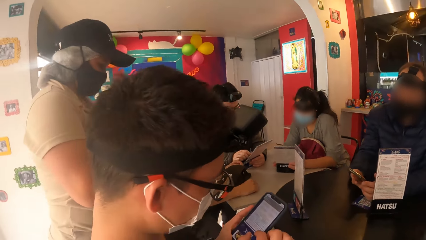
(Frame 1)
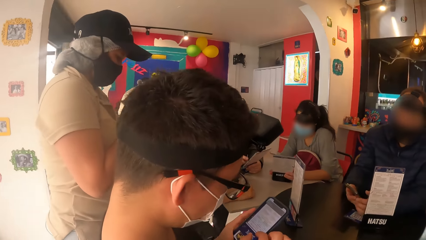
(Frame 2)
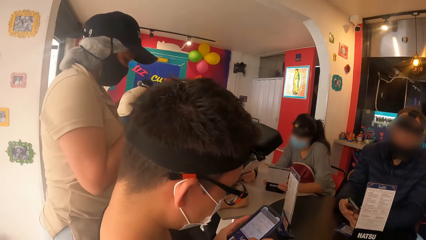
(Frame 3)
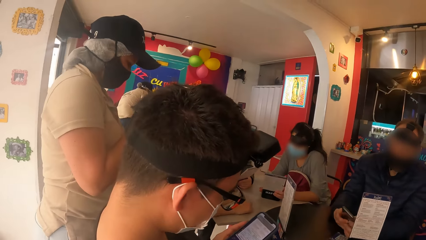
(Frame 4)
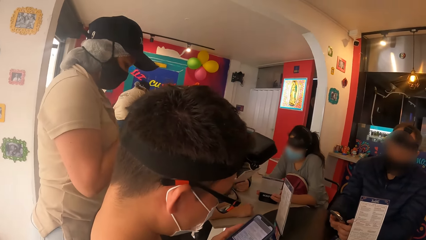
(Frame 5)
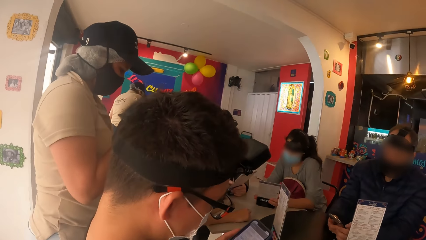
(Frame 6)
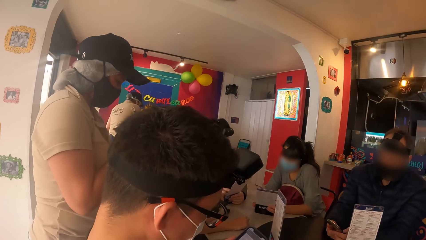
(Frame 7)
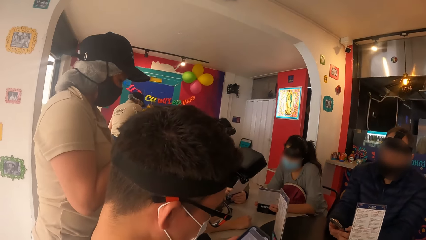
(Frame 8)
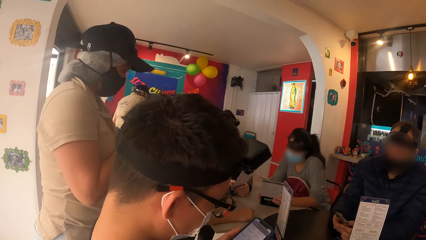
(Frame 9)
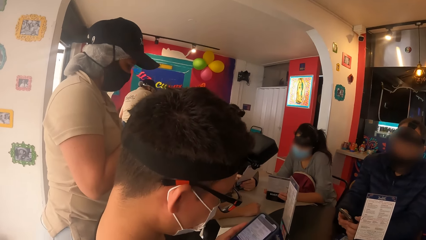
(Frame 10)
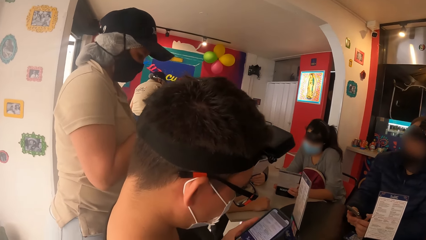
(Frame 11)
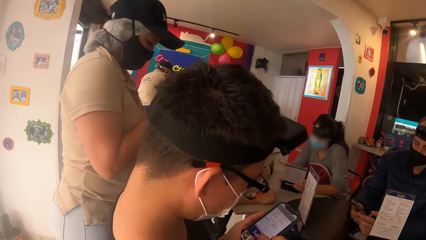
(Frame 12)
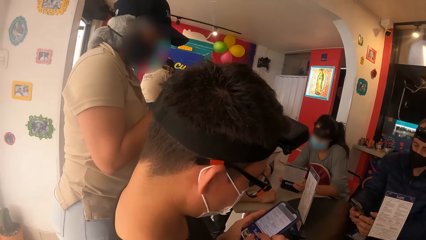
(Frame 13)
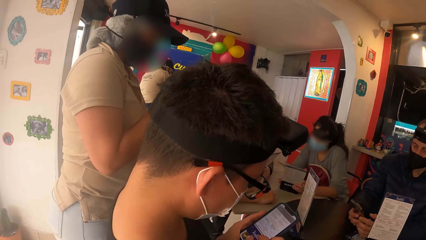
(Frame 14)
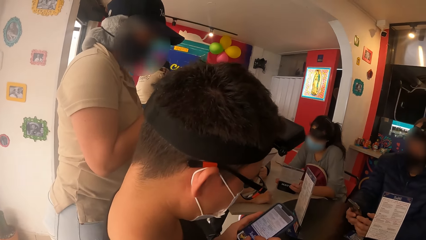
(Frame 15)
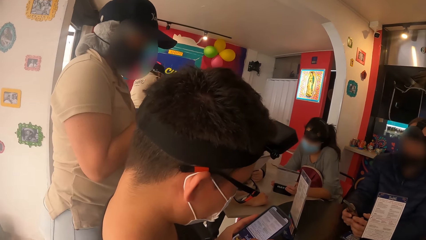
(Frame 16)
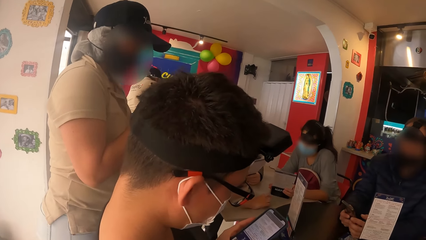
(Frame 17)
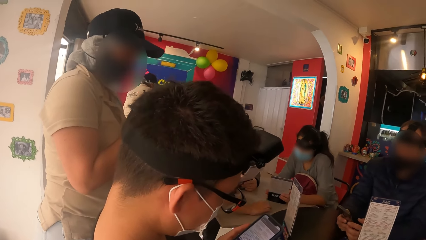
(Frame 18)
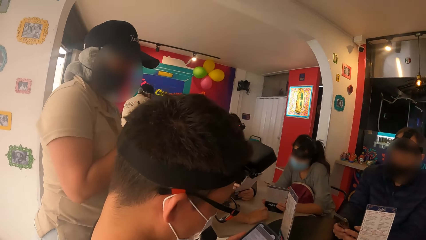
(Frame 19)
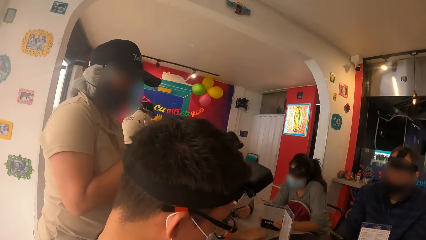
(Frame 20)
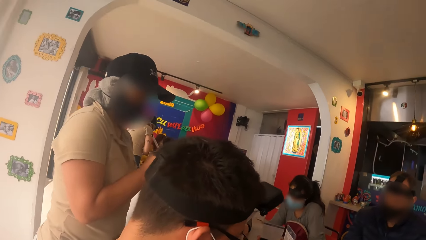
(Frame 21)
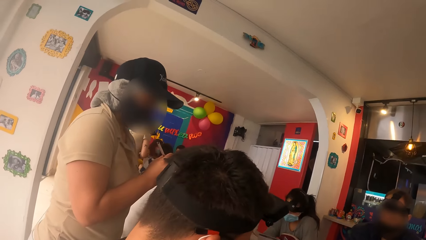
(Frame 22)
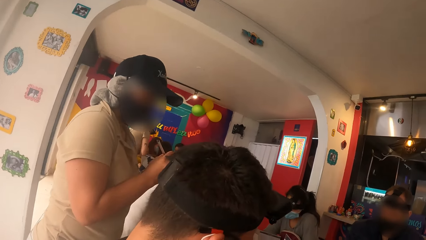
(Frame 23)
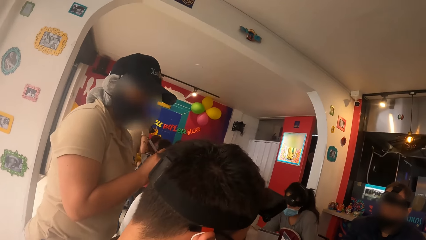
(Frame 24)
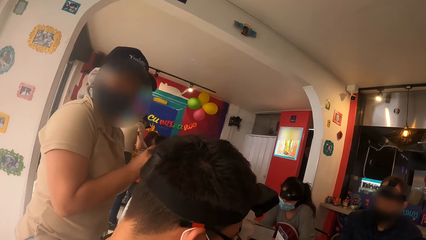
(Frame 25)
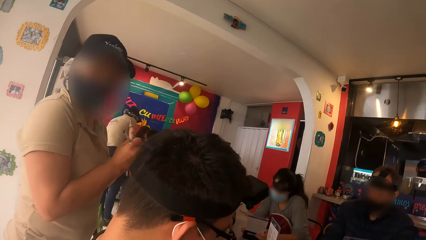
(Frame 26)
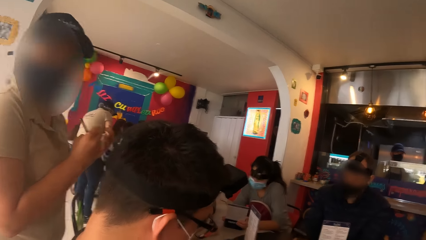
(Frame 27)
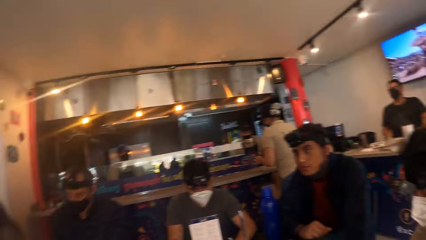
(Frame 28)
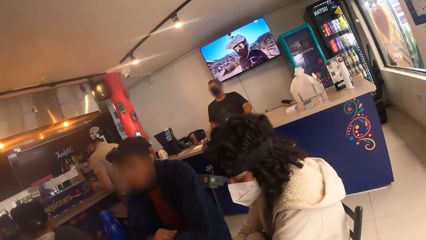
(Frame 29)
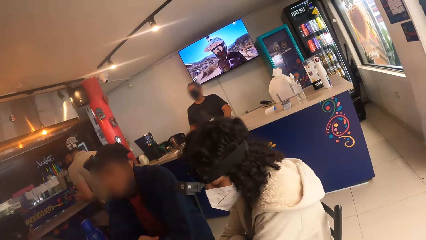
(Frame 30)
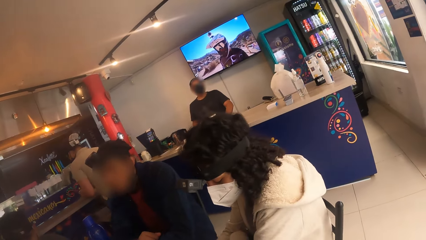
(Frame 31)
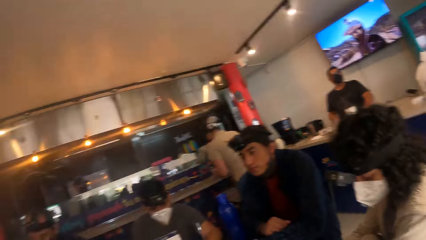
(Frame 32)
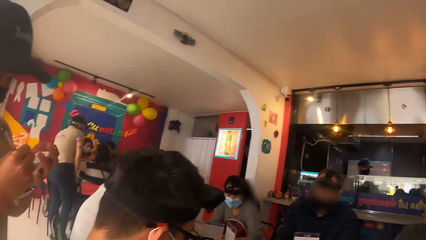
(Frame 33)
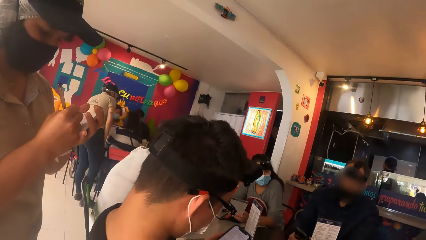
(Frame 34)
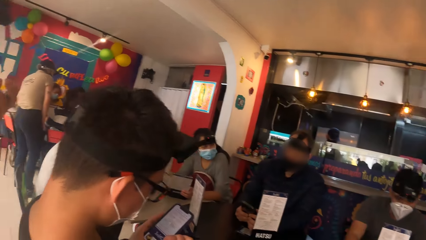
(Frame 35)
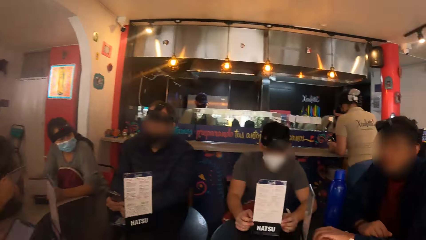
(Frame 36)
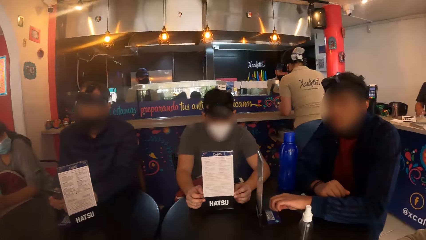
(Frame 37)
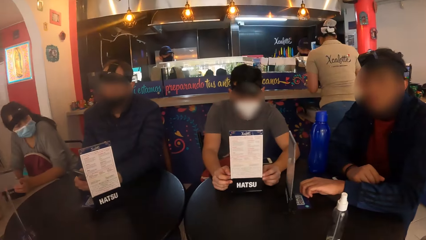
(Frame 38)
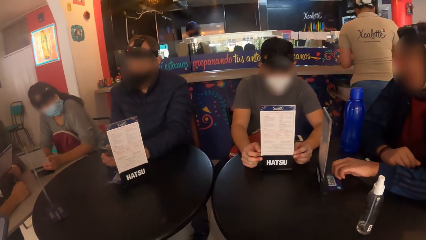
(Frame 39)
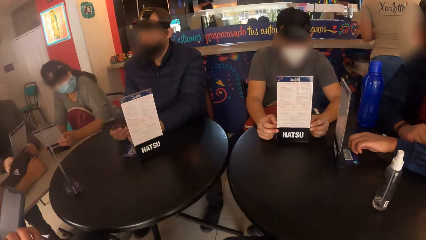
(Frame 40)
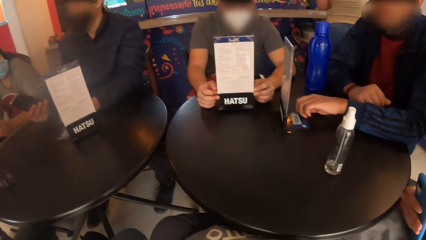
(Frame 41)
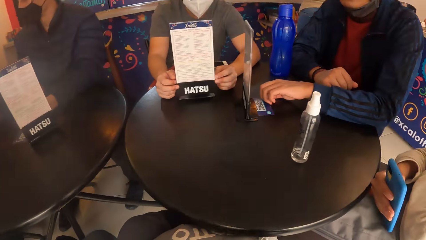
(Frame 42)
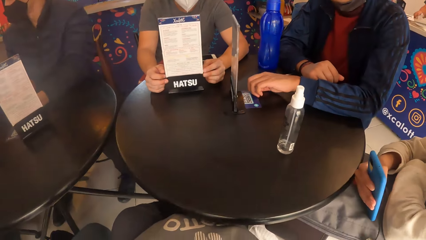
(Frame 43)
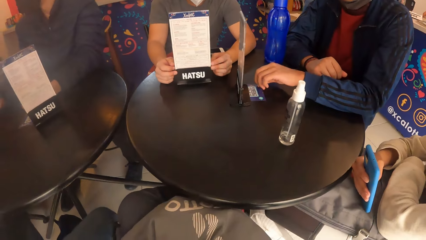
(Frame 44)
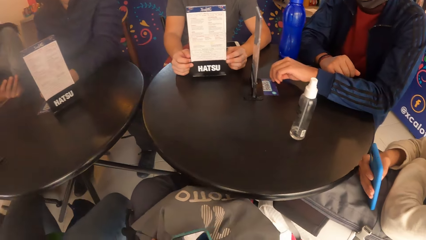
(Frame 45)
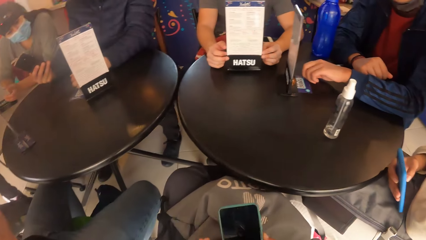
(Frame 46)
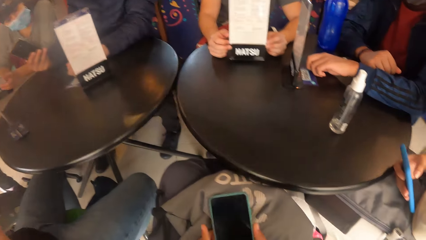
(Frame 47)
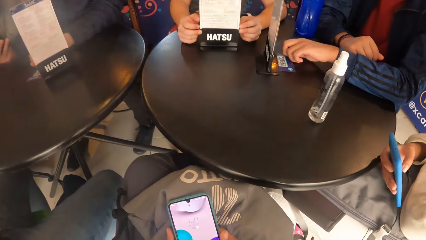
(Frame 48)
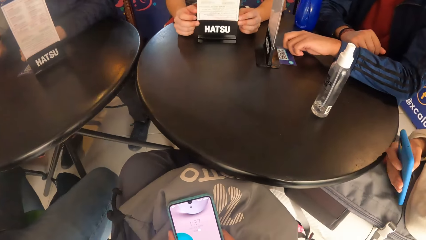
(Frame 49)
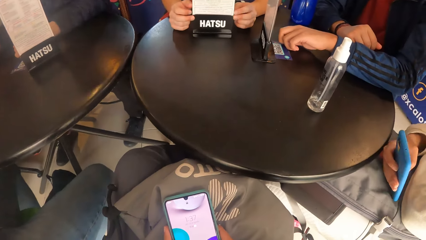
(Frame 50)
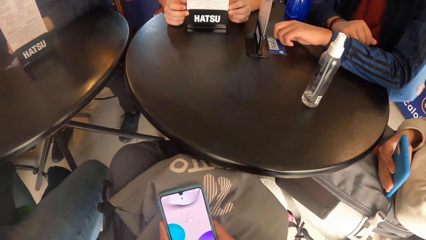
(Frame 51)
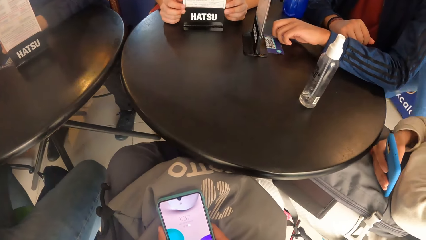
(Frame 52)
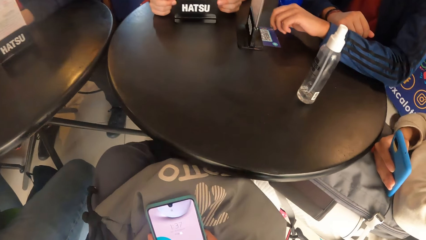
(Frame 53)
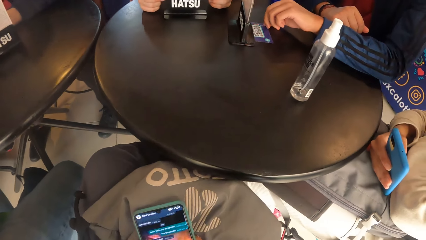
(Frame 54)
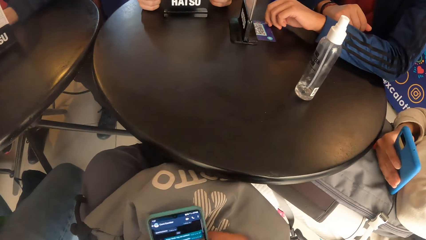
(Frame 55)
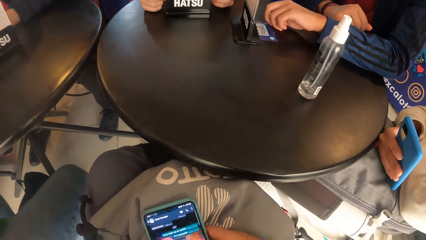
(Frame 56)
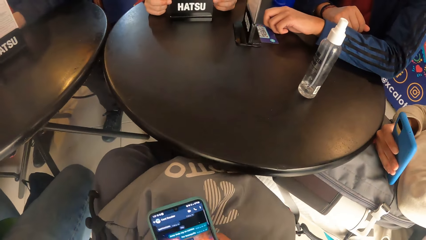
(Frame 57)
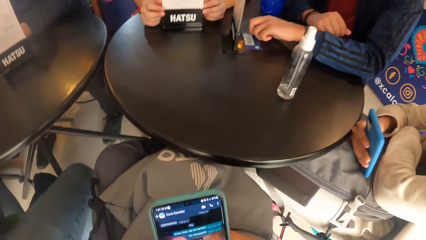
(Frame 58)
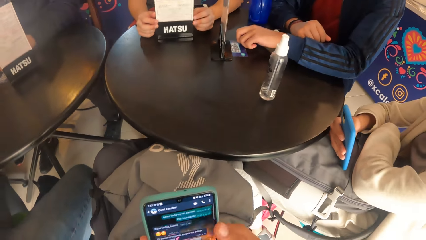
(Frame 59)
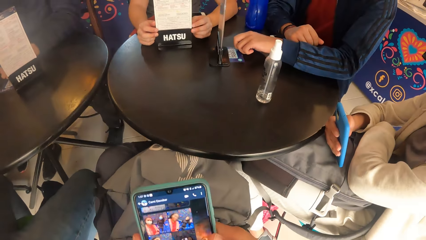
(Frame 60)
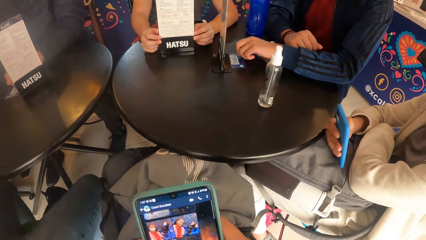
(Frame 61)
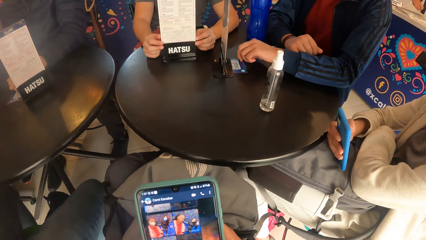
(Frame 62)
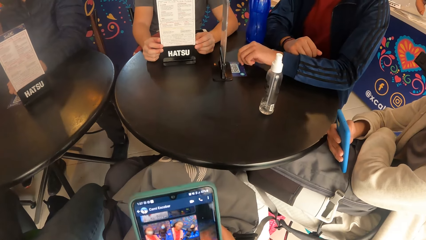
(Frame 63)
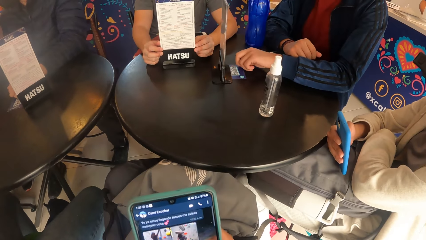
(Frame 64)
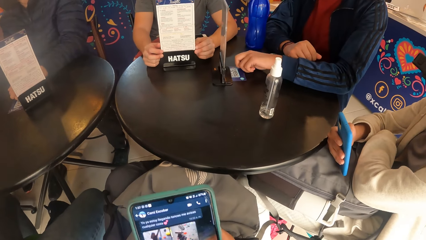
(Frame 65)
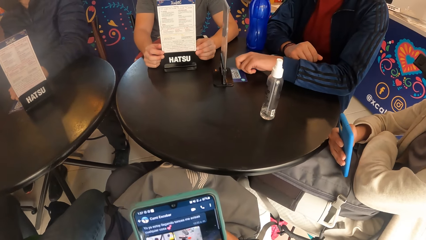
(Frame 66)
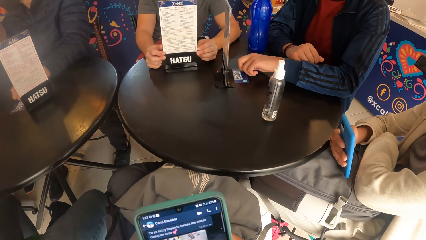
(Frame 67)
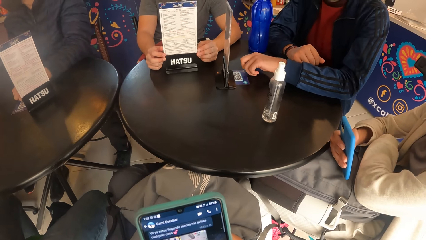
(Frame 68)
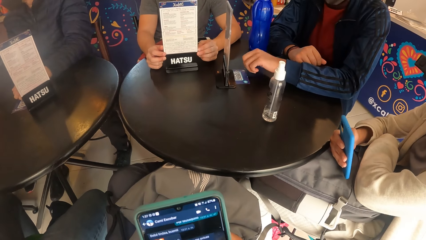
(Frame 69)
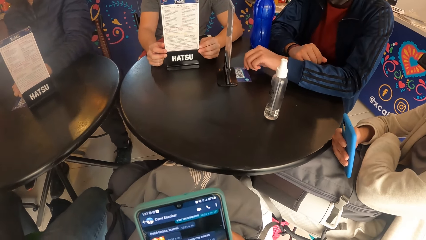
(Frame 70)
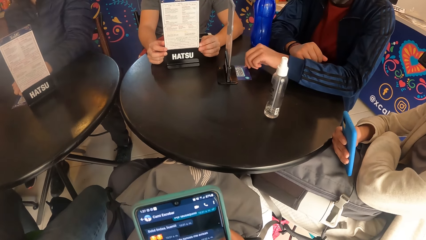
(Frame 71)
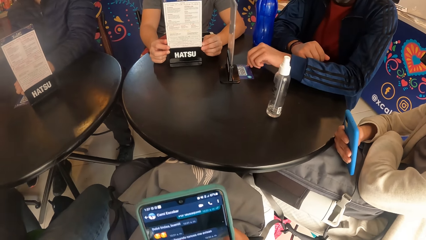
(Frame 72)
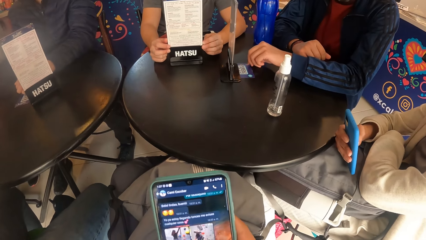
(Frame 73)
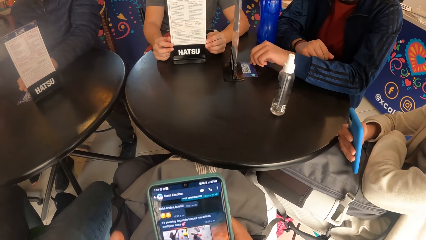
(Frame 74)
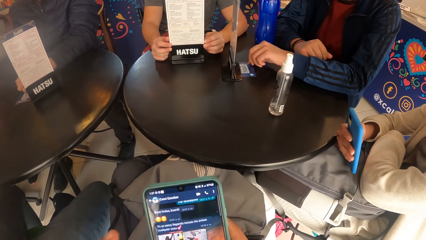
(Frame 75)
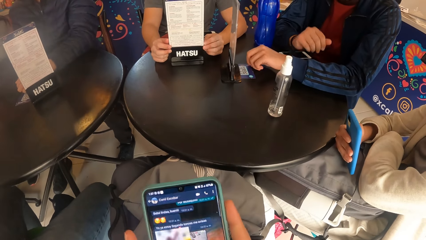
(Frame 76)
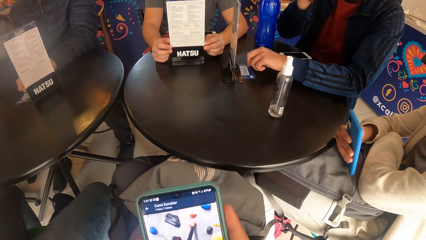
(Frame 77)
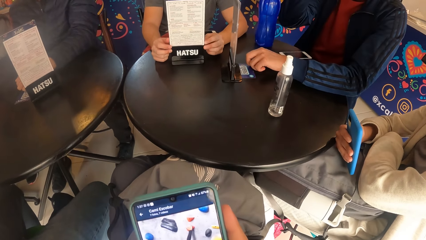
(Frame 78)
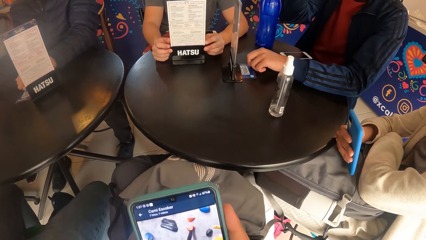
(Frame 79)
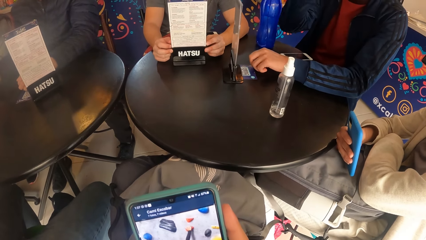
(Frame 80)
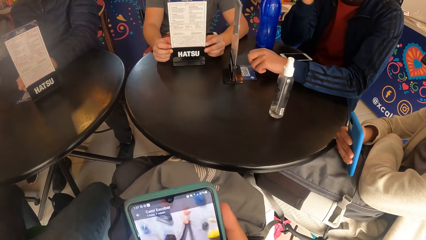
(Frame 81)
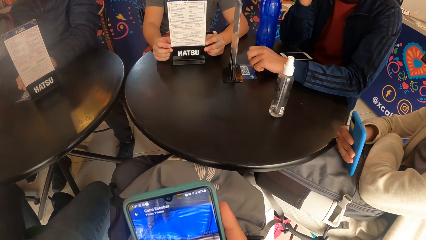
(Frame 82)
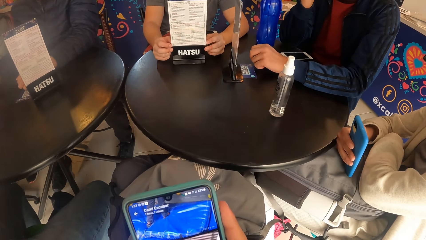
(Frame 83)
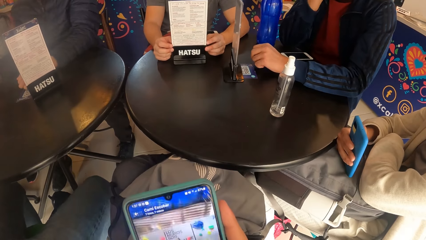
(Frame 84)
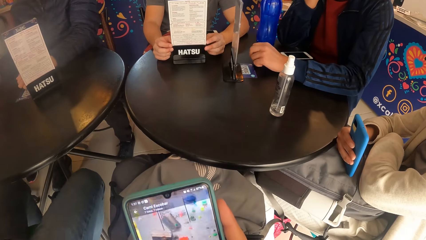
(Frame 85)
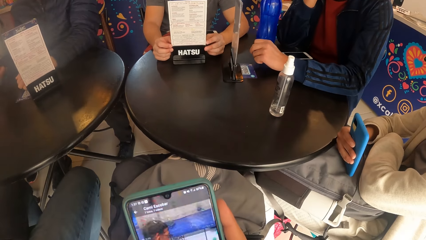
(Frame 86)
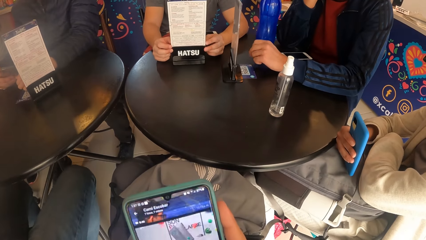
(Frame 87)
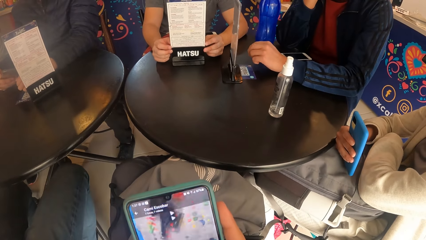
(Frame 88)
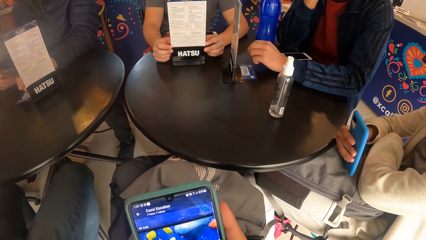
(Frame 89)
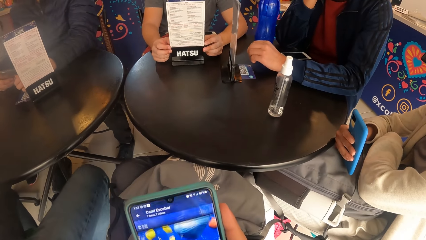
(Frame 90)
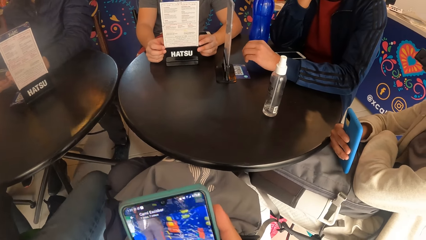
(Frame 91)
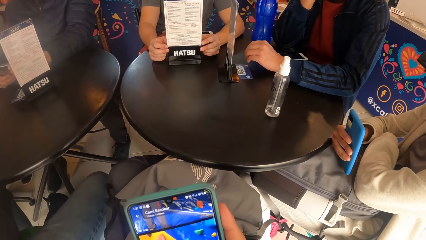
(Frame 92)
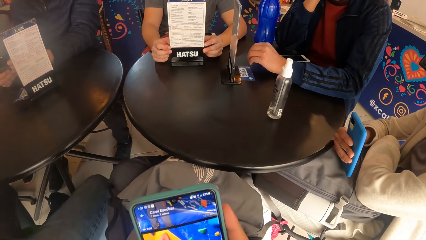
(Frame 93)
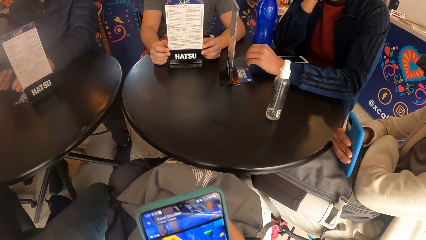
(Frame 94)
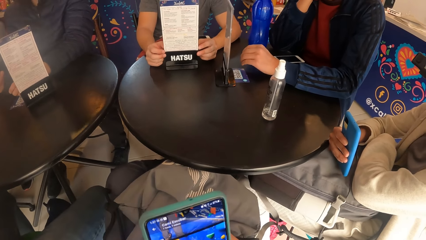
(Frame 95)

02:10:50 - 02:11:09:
The man drops his right hand on the table. Another woman operates a phone with her right hand. The camera wearer operates a phone with both hands.
